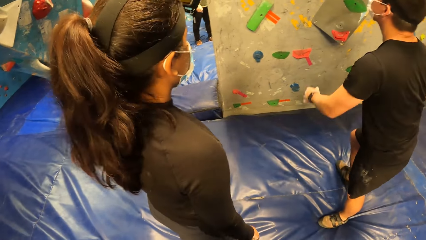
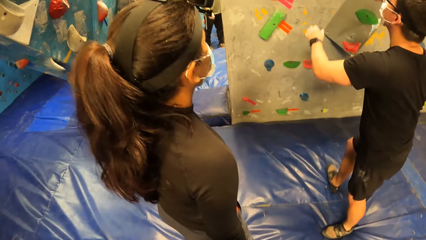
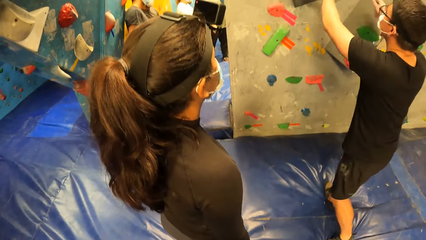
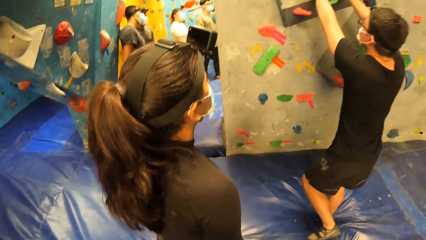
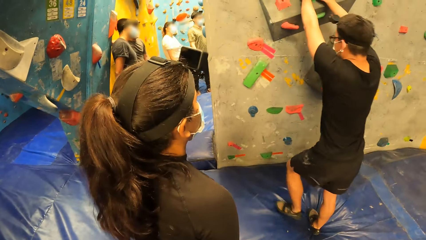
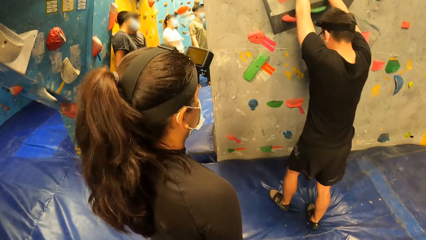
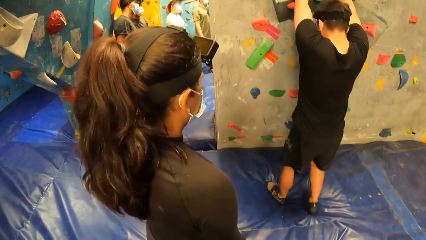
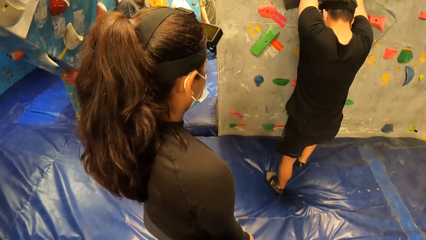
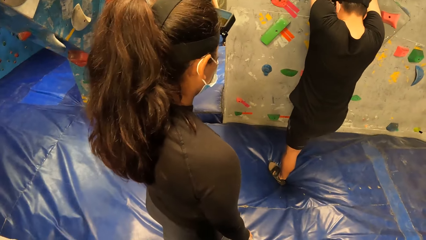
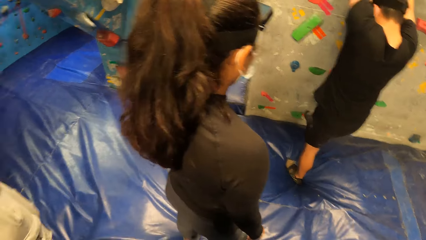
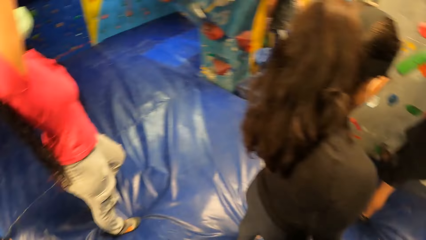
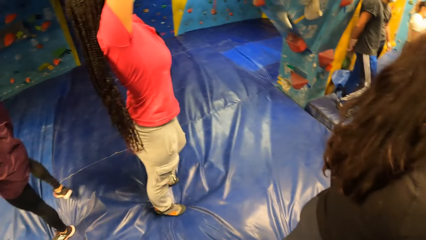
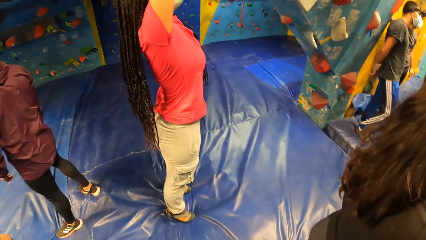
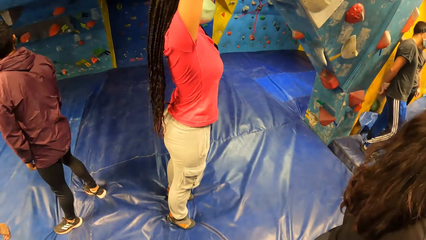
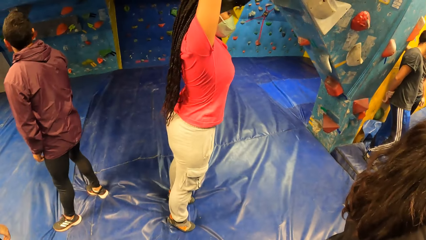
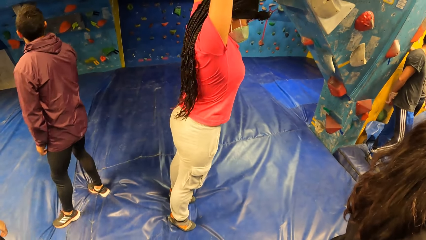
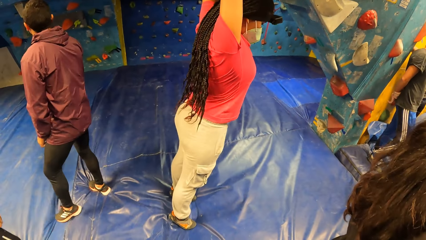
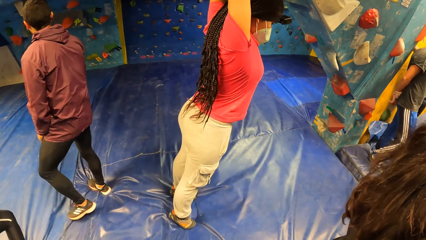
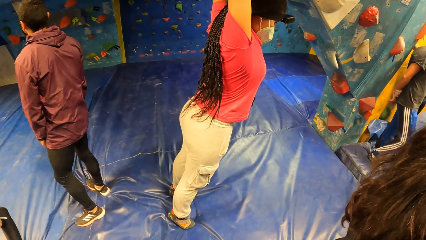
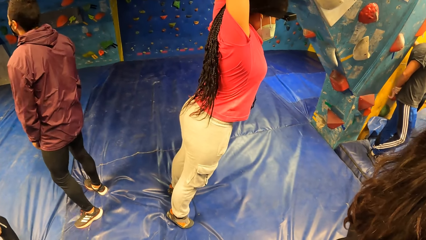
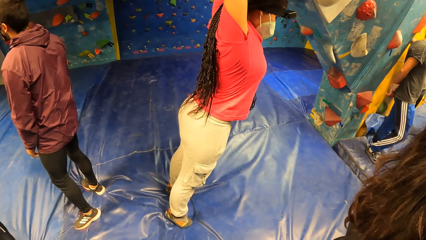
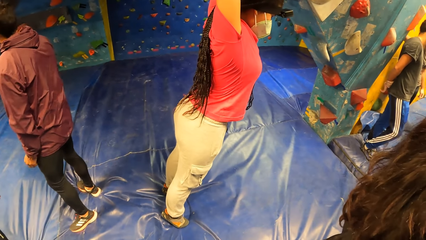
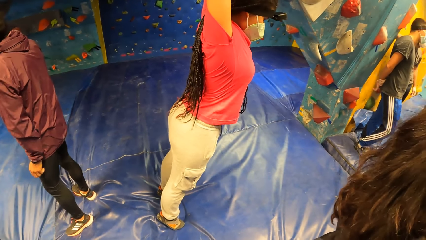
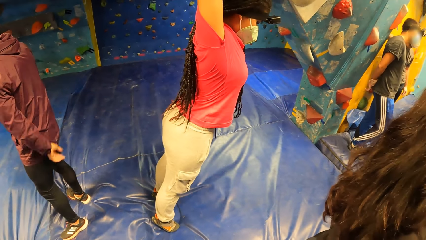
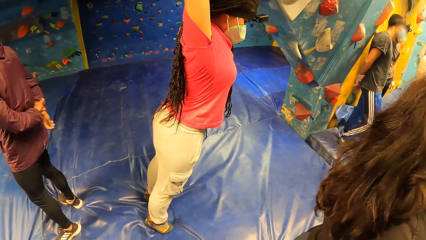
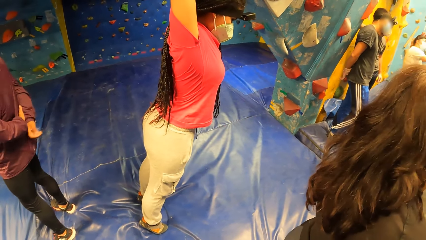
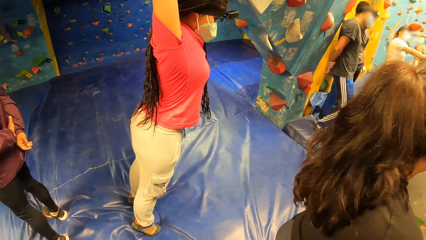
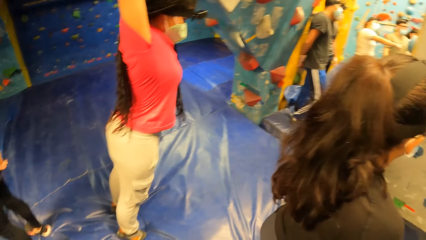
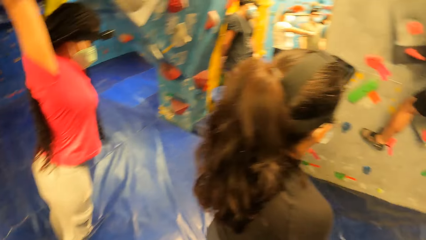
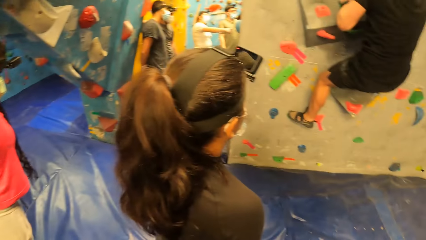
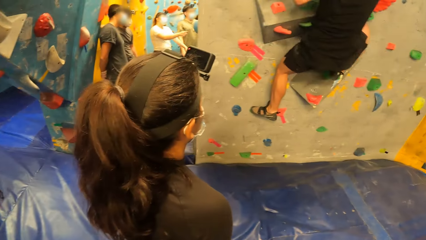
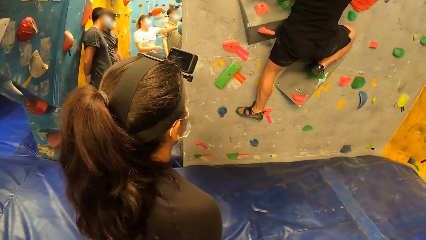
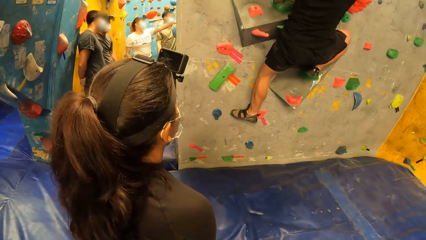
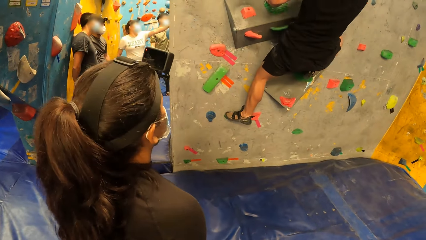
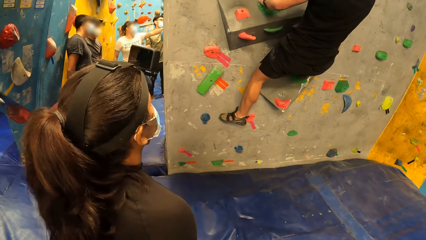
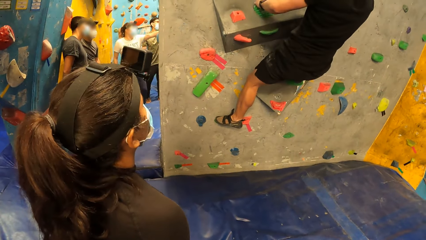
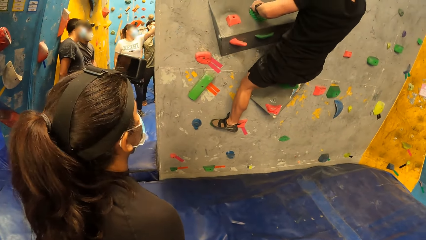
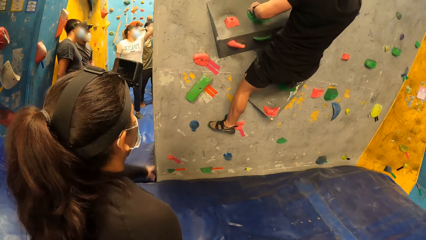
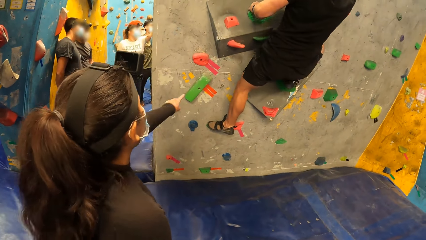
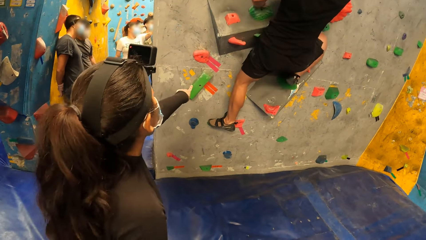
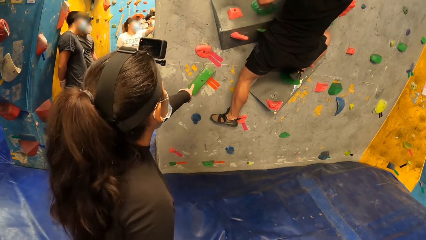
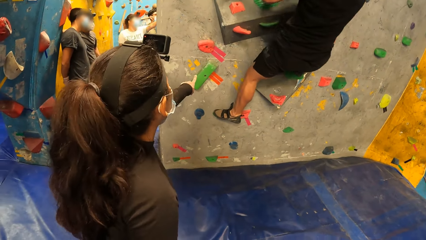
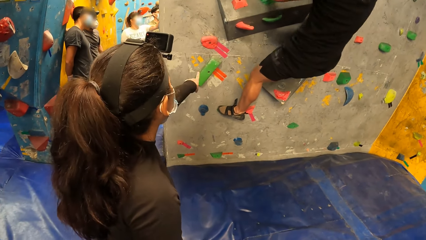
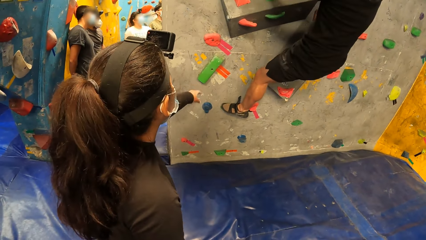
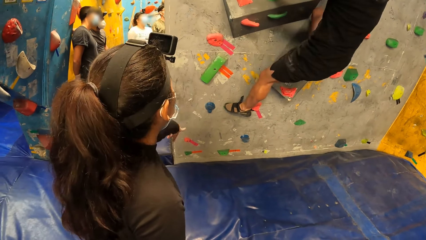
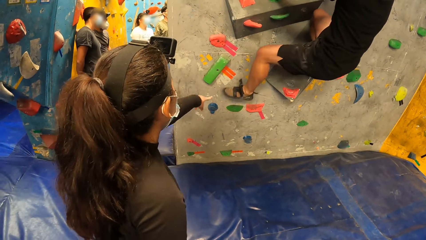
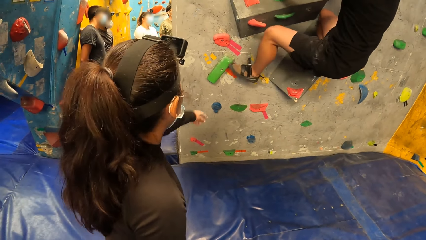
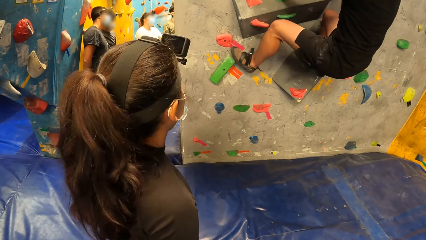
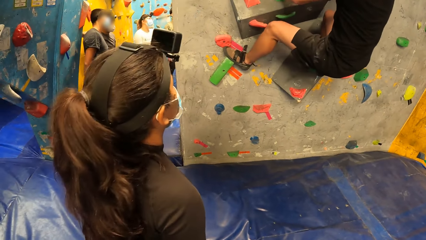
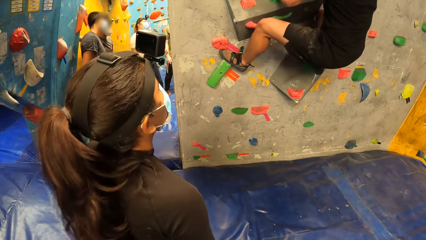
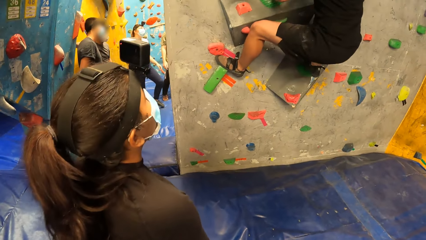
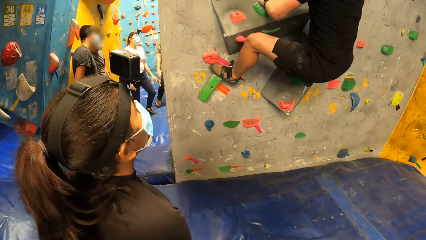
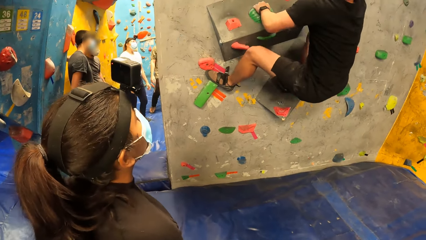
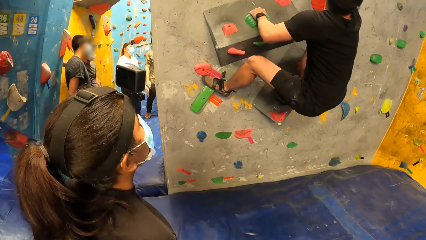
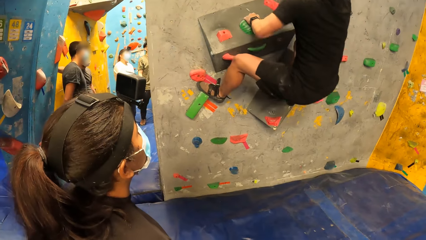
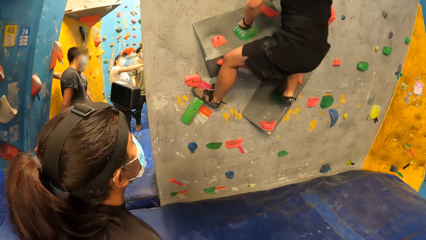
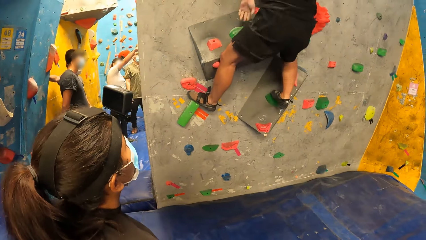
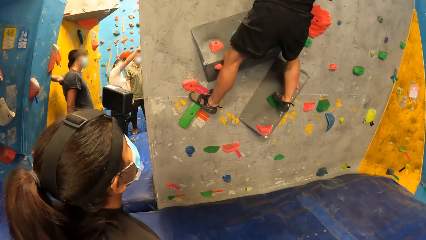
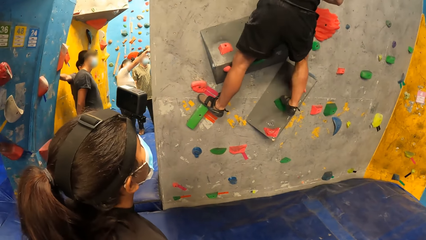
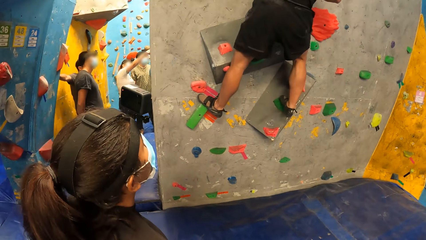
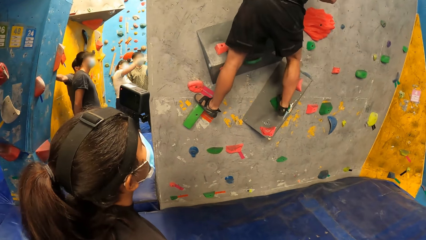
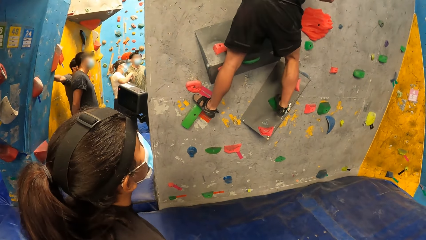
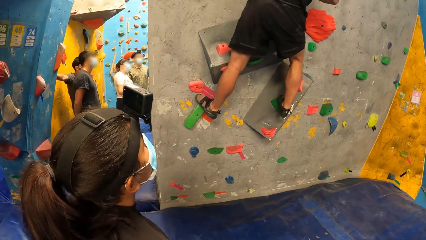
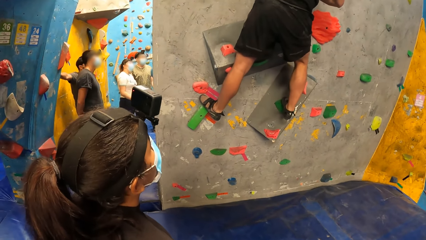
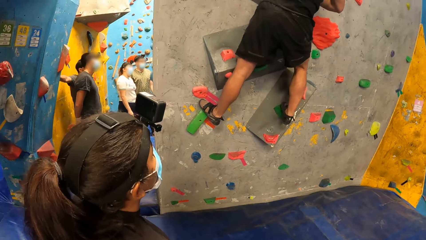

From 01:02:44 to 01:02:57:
The man holds the hand hold on the wall with both hands. He climbs the wall with both hands on the hand holds. The camera wearer stands.

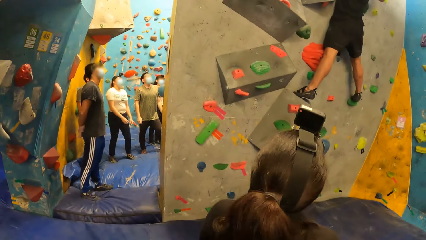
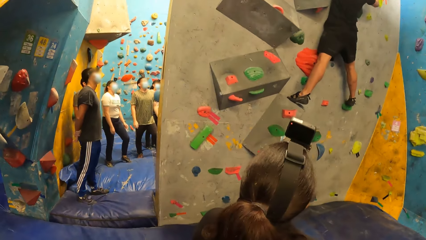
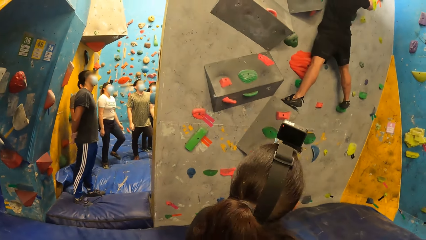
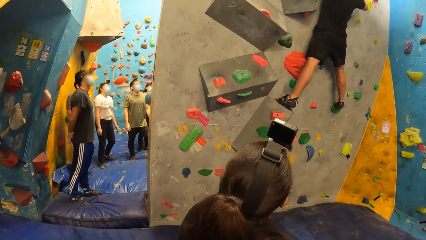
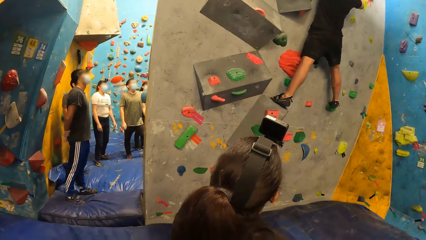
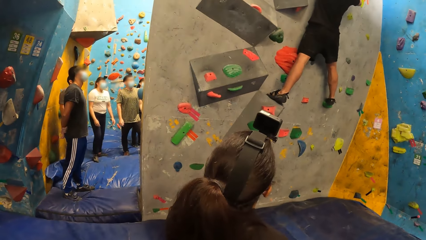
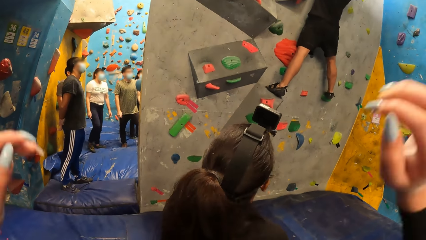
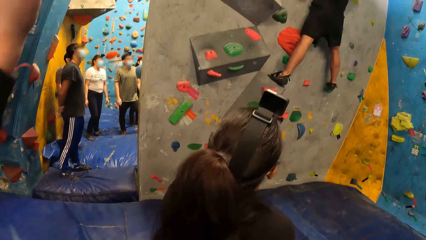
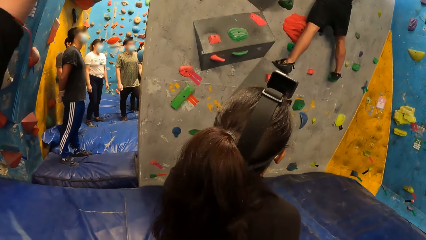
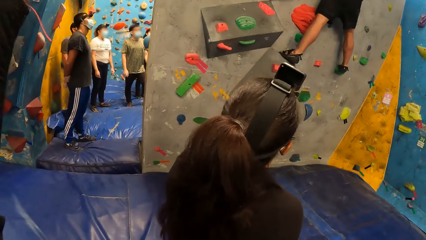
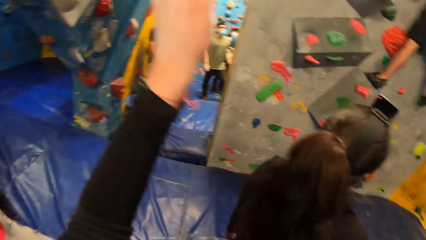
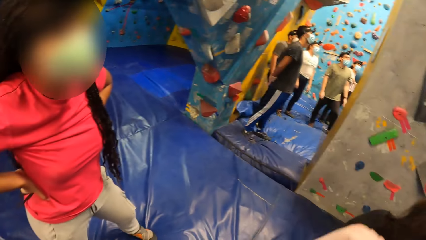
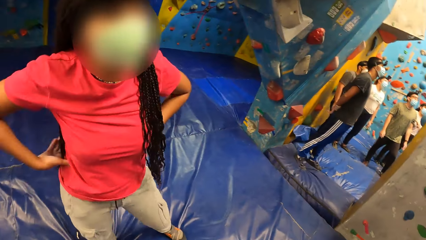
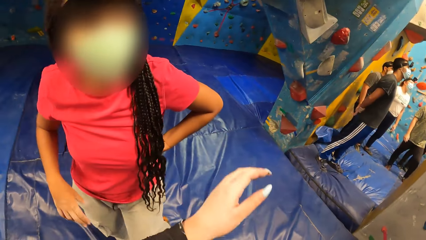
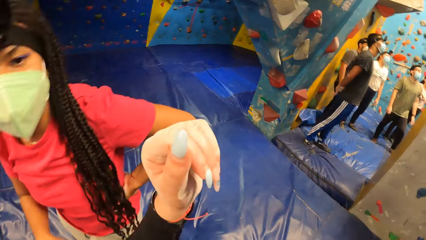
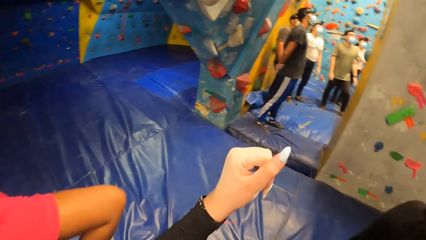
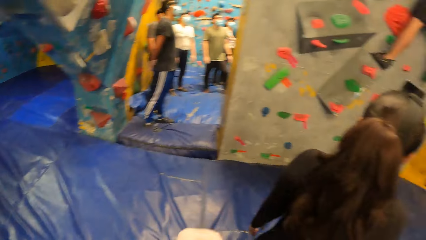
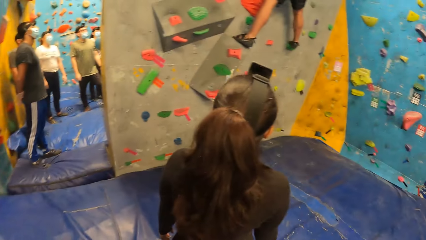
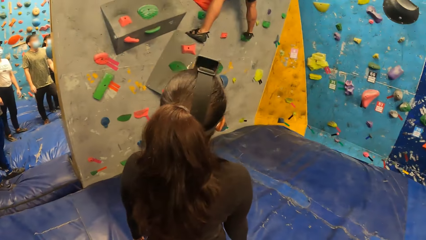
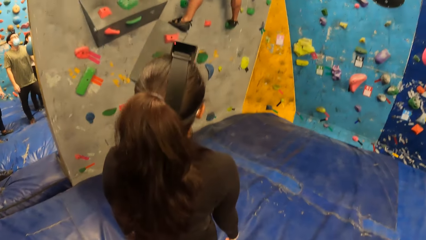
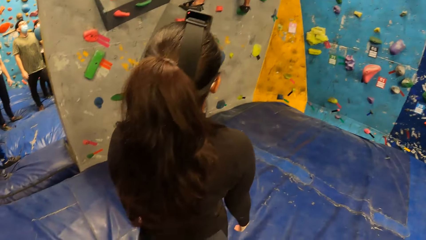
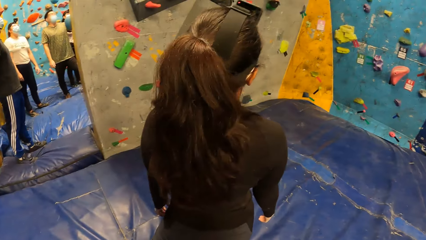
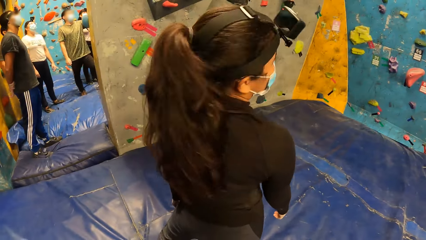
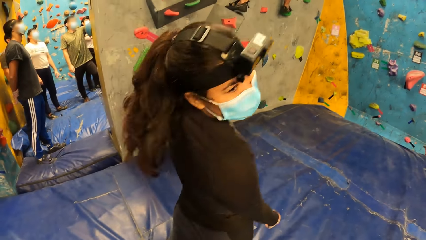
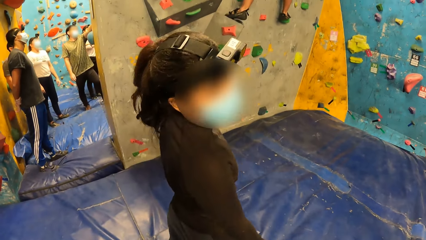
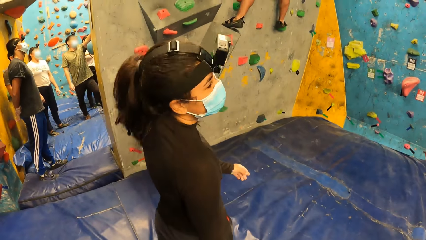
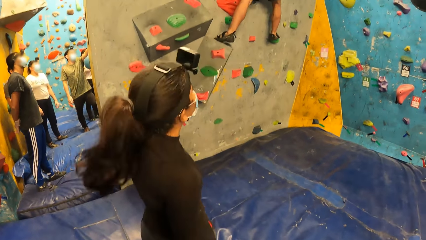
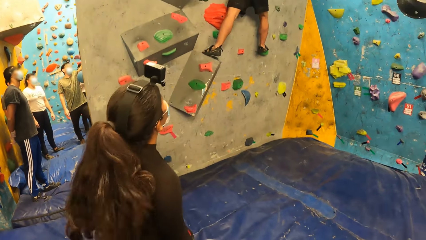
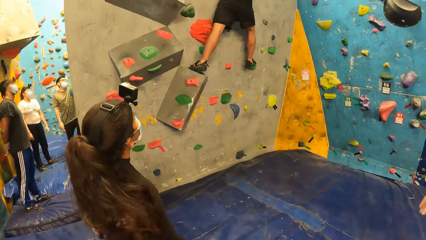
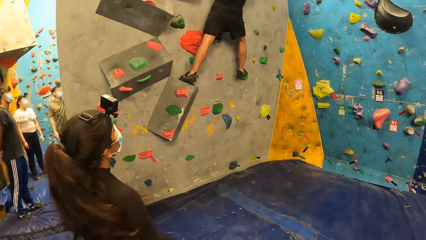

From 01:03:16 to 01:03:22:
The camera wearer stares at the man. They lift up the hands. A woman looks around.
